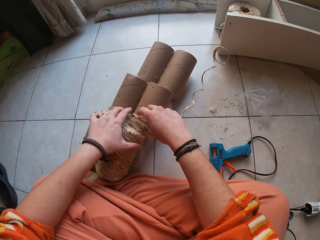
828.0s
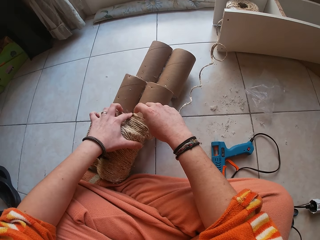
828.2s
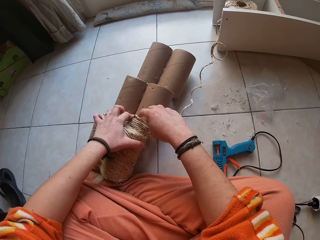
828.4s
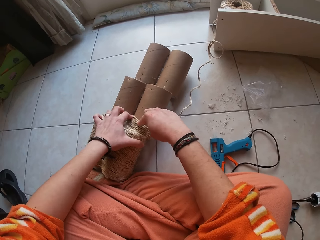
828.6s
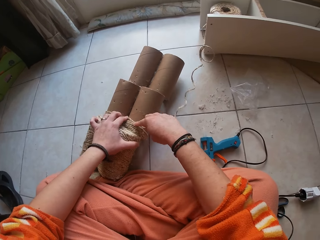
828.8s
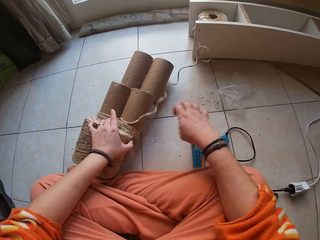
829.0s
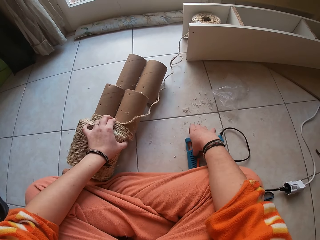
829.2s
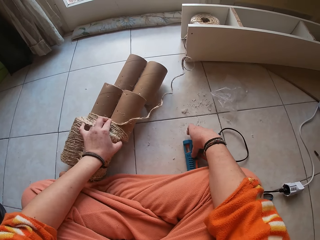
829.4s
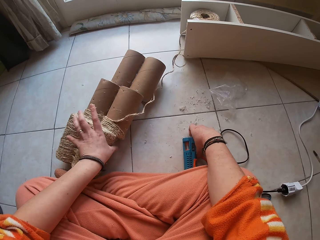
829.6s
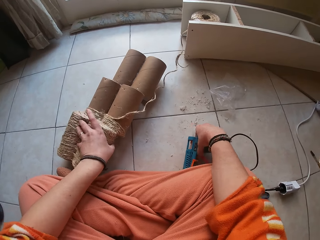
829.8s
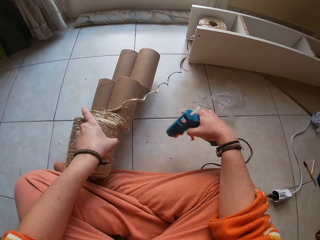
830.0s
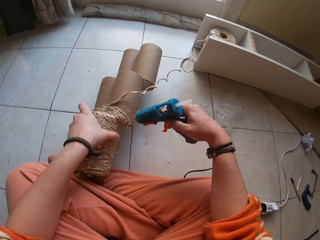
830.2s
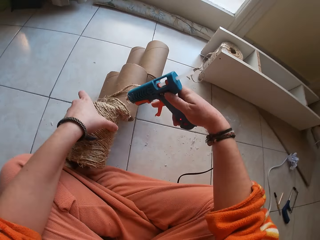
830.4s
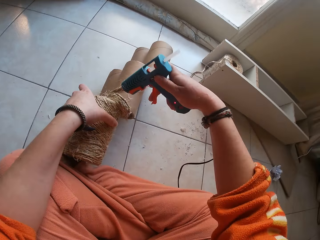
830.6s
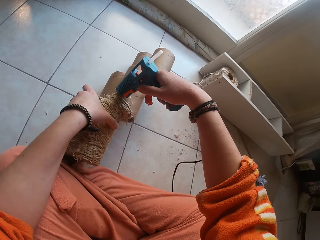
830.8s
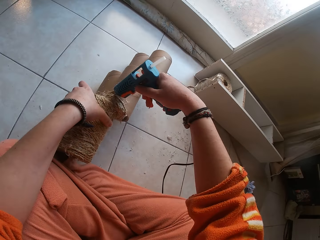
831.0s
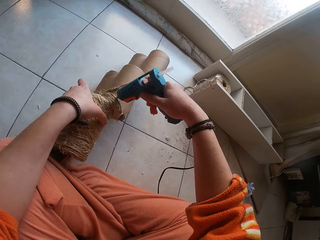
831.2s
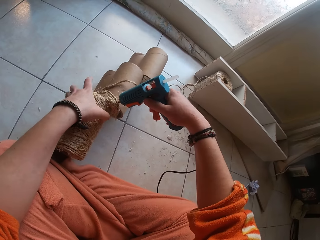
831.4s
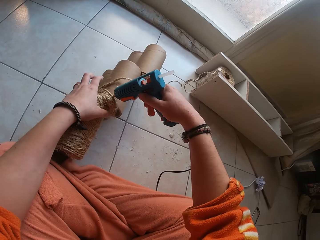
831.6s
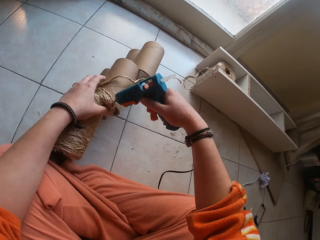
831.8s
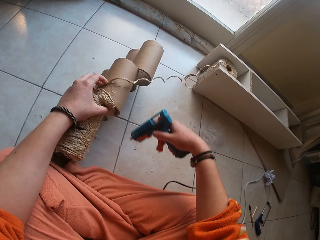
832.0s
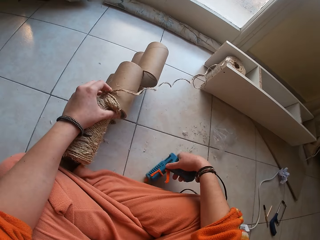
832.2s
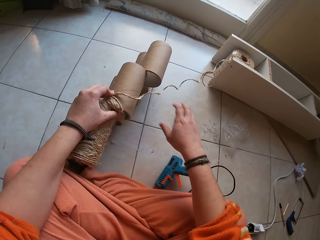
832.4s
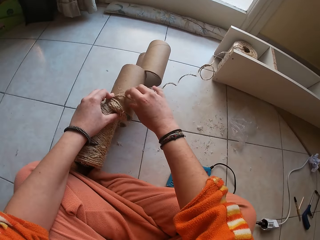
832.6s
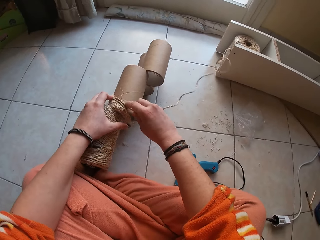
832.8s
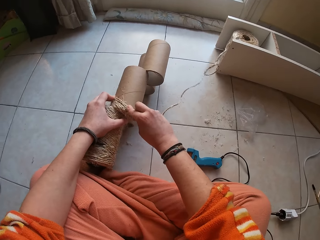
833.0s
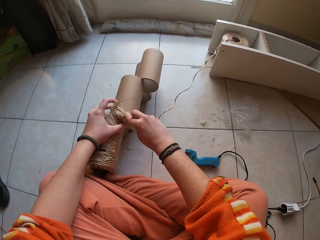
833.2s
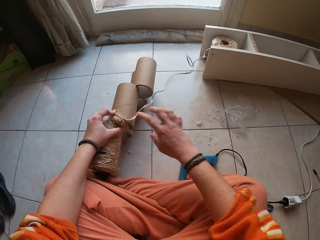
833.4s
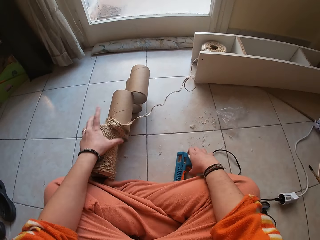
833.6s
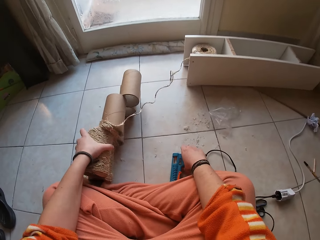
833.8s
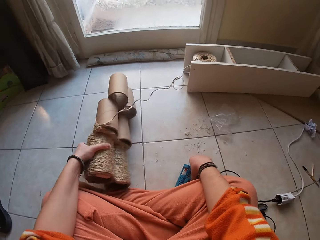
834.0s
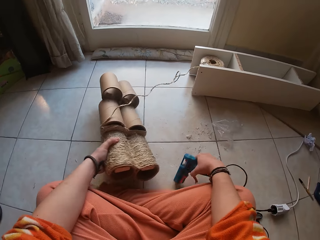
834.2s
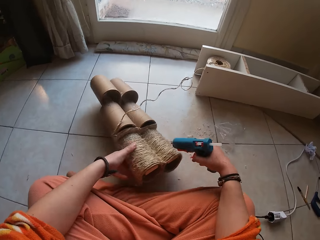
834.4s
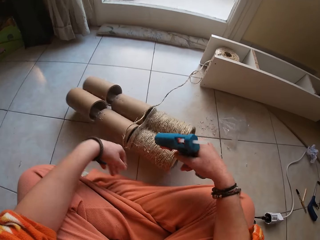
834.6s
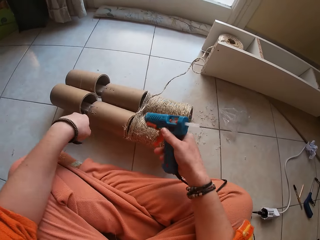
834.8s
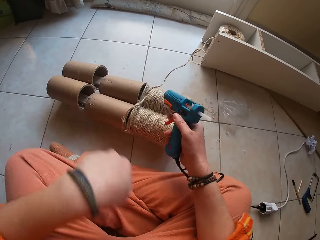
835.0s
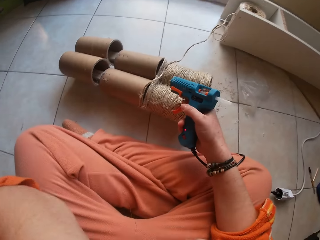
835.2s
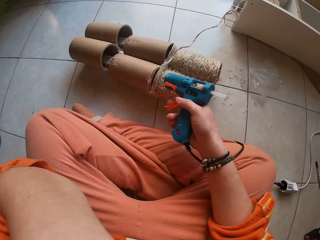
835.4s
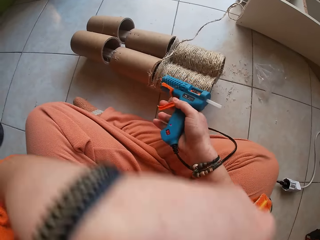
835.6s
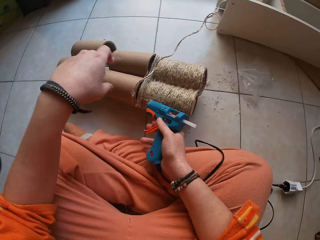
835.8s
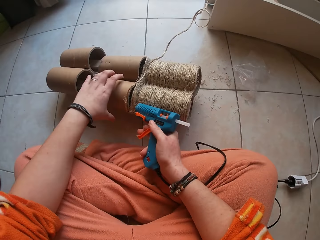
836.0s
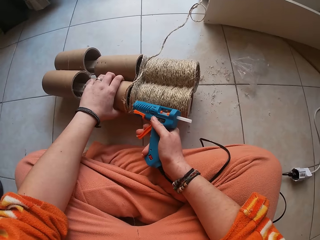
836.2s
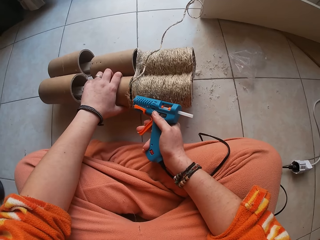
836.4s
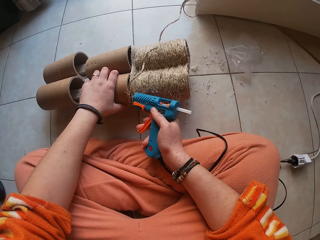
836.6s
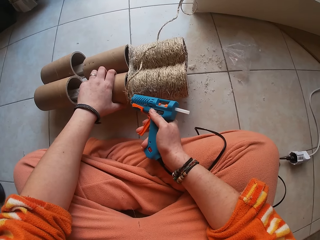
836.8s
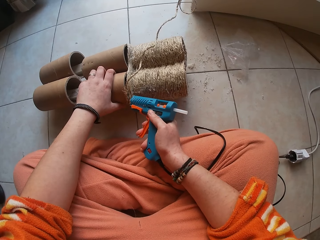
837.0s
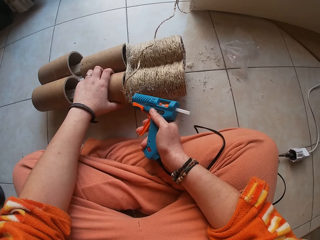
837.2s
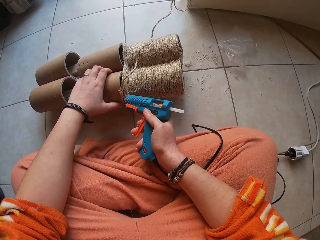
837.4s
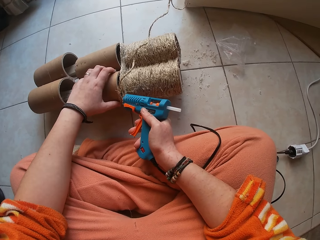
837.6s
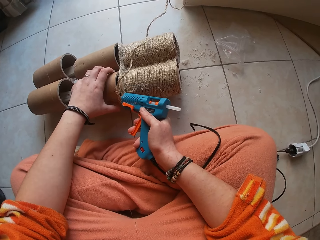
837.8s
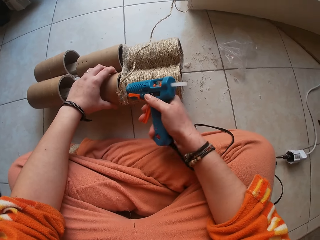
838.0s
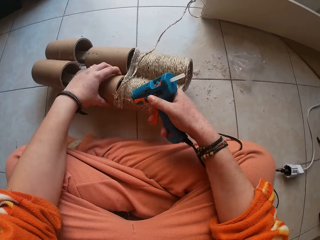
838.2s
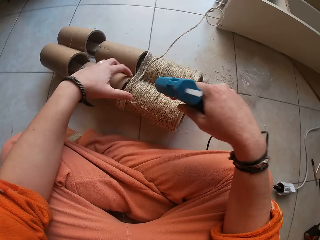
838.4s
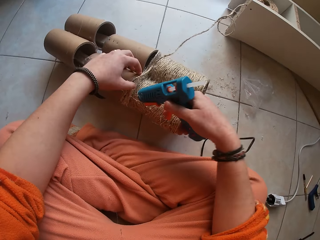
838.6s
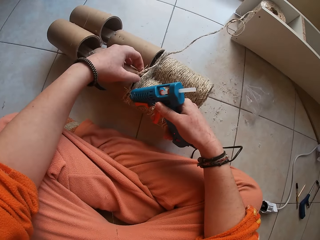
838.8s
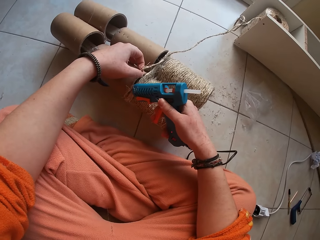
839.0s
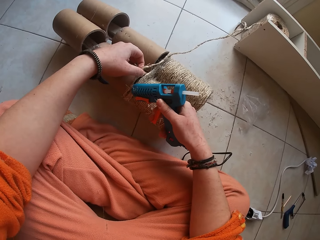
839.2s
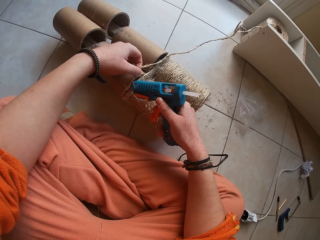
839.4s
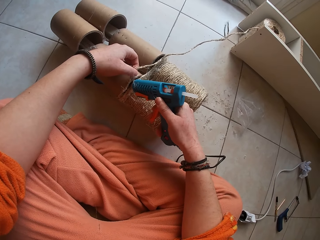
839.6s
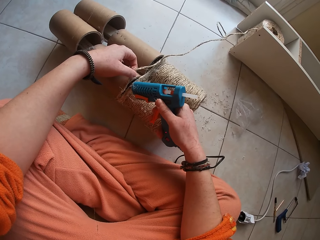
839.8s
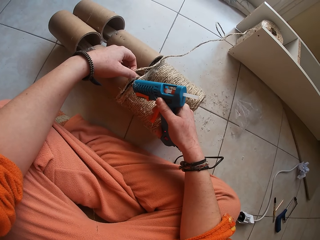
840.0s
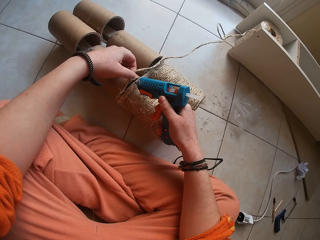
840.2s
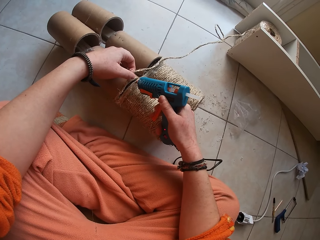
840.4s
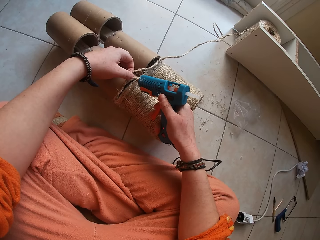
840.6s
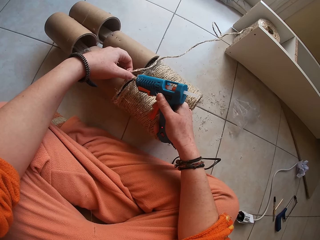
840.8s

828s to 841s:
The camera wearer picks up the hot glue gun from the ground with his right hand. He applies gum on the cardboard craft with the hot glue gun in his right hand. He drops the hot glue gun on the ground with his right hand. He gums the twine on the cardboard craft with both hands. He picks up the hot glue gun from the ground with his right hand and adjusts the cardboard craft on the ground with his left hand. He touches his face with his left hand. He holds the cardboard craft in his left hand. He holds the string of twine and the cardboard craft in his left hand. He applies gum on the cardboard craft with the hot glue gun in his right hand.

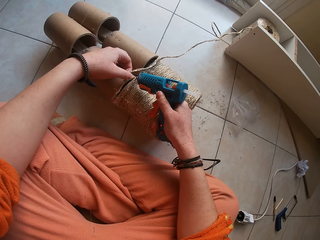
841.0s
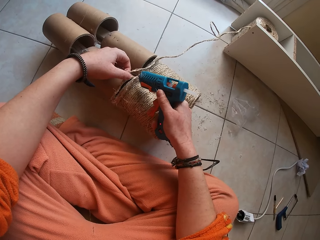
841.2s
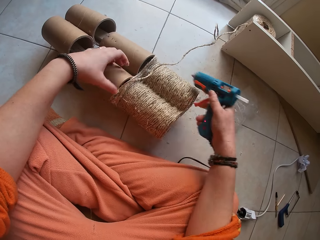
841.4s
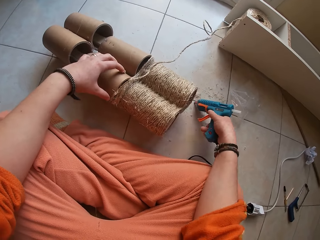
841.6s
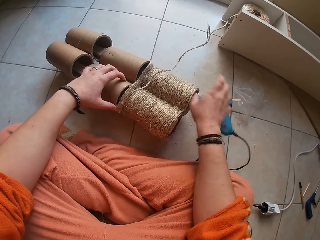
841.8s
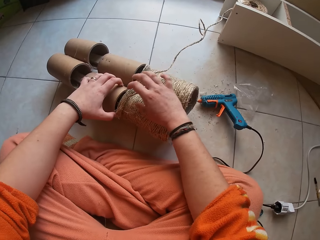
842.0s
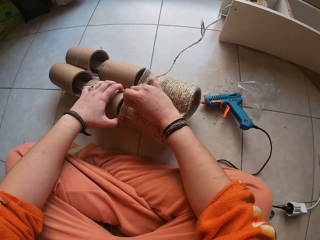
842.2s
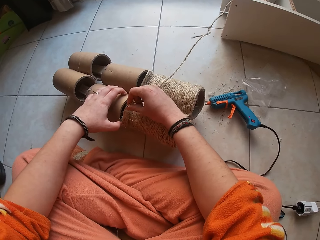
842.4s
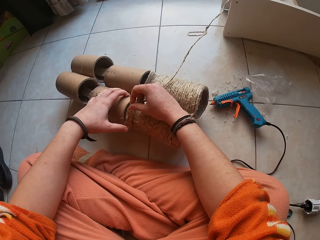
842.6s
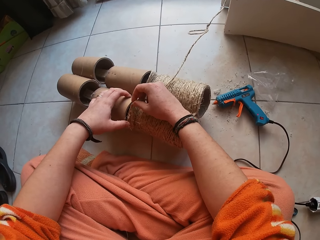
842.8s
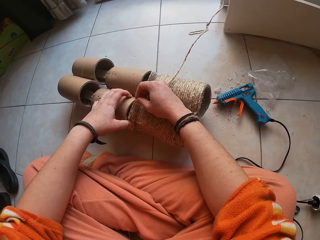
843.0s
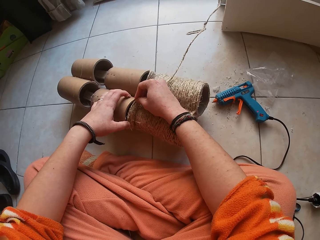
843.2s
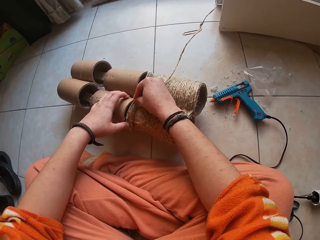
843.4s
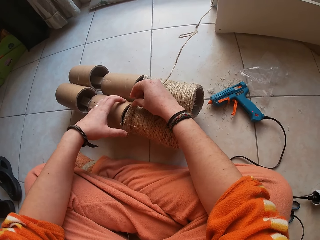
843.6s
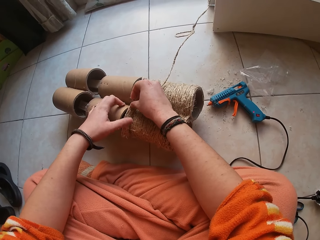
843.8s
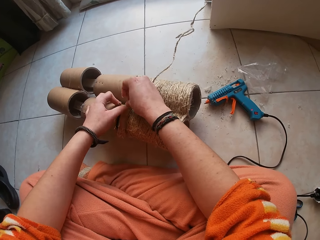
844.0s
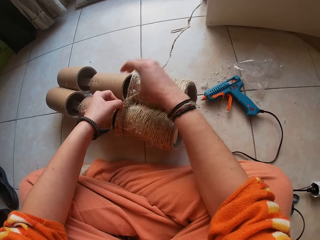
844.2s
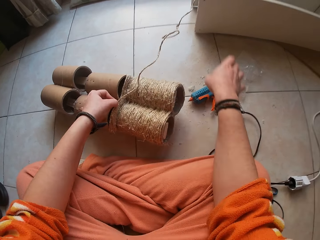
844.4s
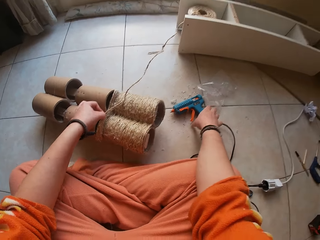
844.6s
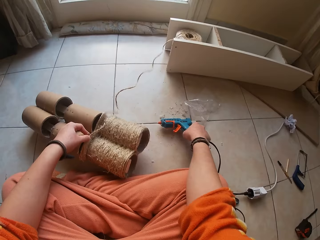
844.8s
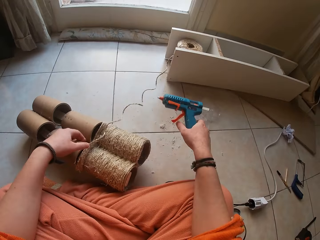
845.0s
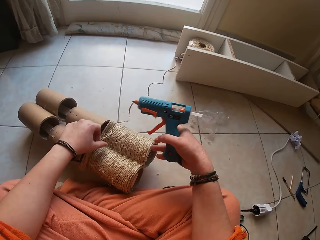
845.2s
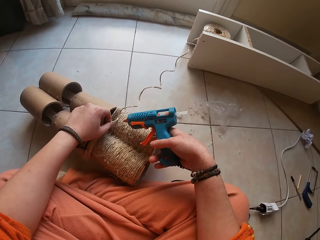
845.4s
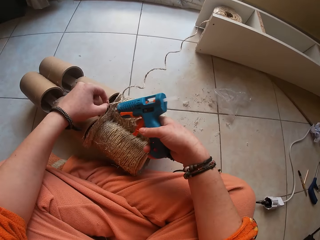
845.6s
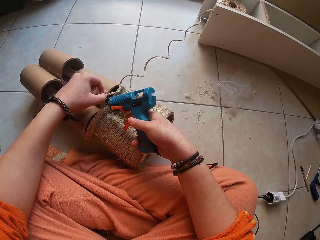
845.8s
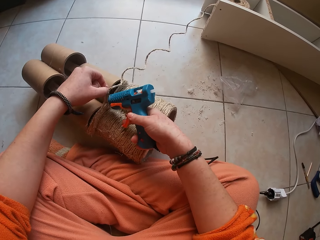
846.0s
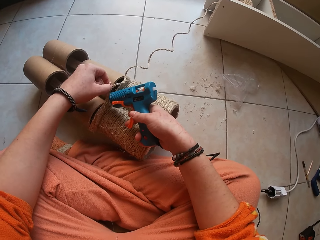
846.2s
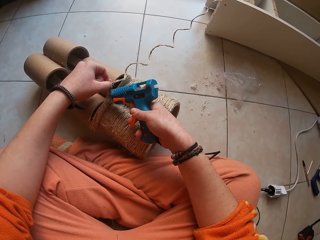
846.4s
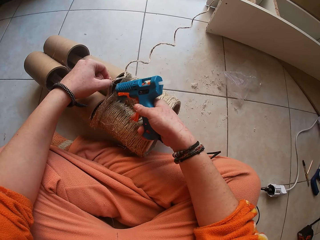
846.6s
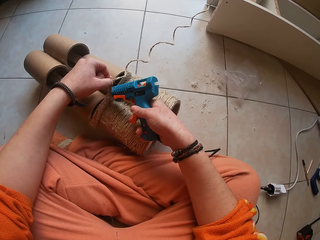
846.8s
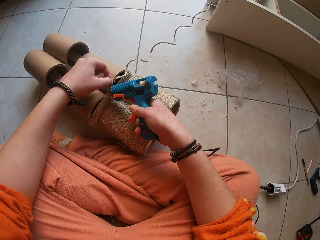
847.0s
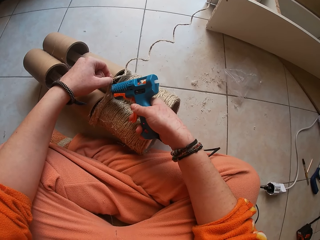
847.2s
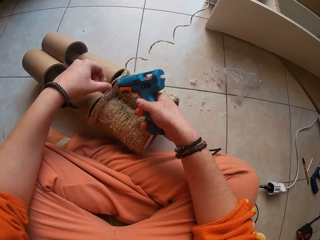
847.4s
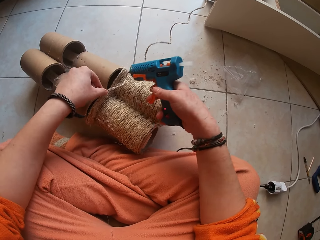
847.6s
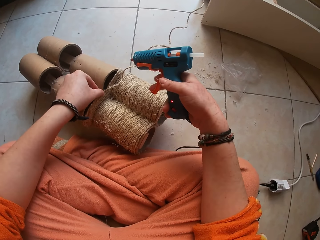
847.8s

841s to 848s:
The camera wearer drops the hot glue gun on the ground with his right hand. He gums the twine on the cardboard craft with both hands. He picks up the hot glue gun from the ground with his right hand. He applies gum on the cardboard craft with the hot glue gun in his right hand.
